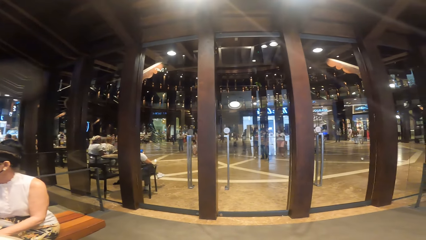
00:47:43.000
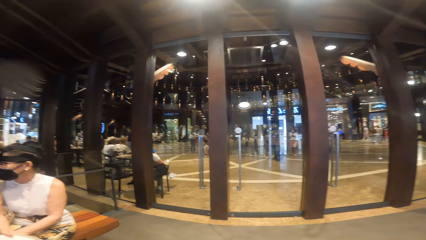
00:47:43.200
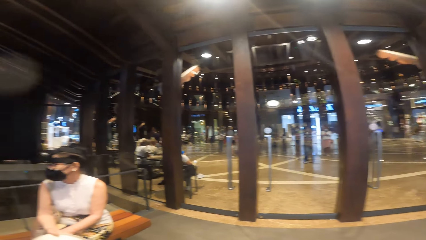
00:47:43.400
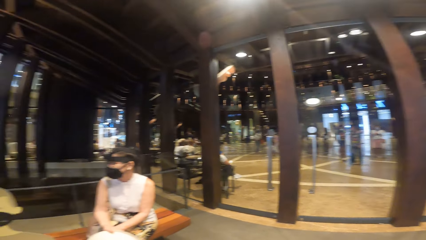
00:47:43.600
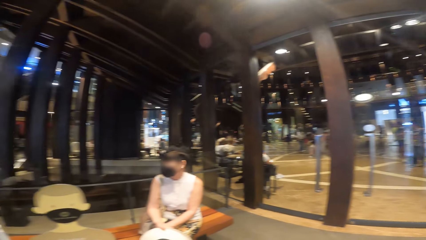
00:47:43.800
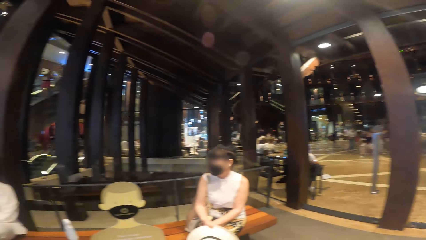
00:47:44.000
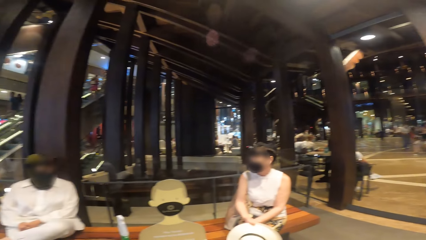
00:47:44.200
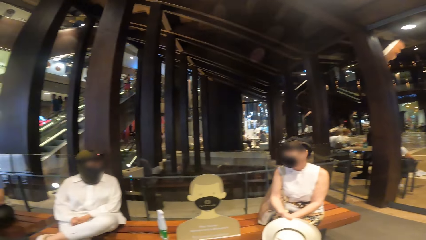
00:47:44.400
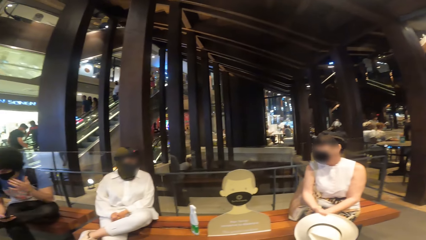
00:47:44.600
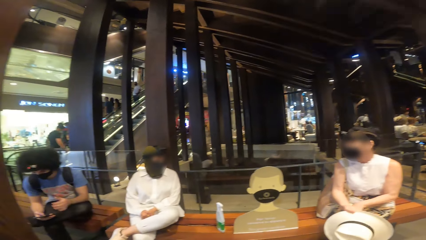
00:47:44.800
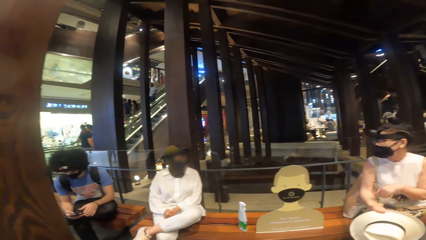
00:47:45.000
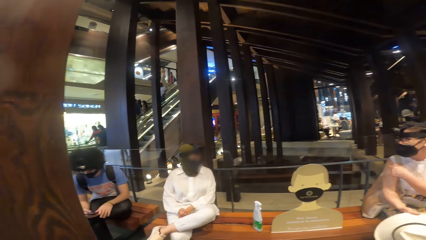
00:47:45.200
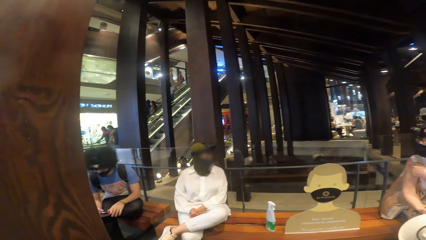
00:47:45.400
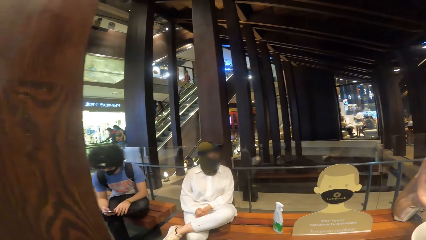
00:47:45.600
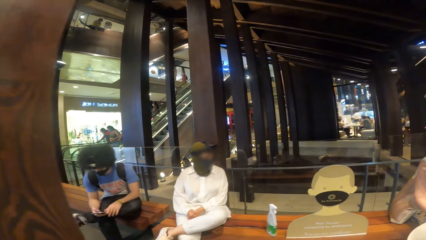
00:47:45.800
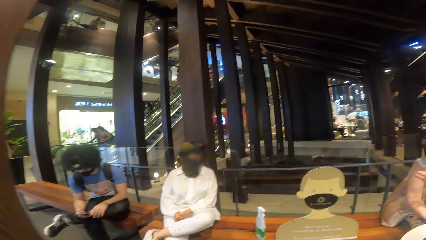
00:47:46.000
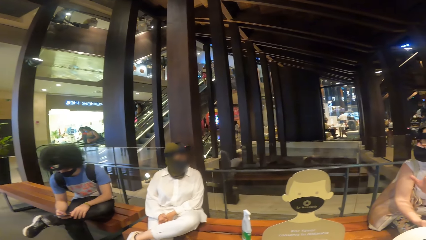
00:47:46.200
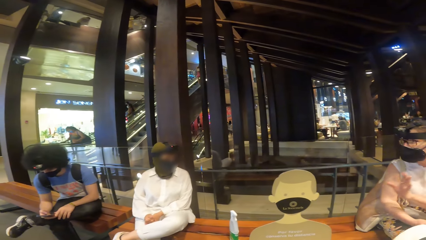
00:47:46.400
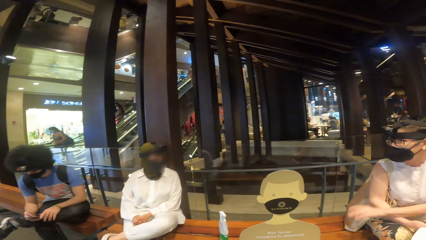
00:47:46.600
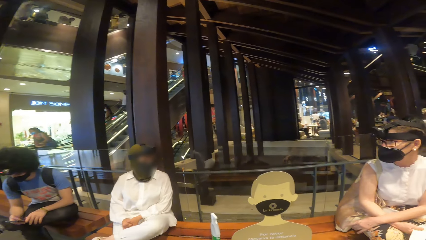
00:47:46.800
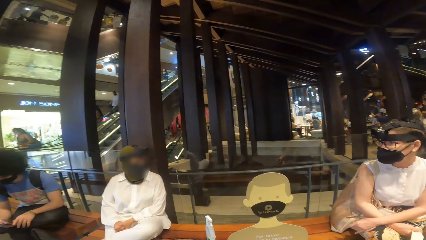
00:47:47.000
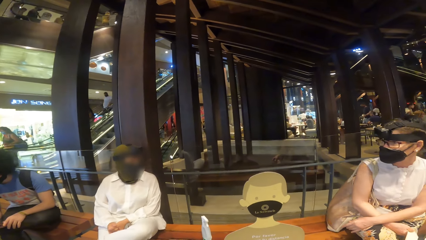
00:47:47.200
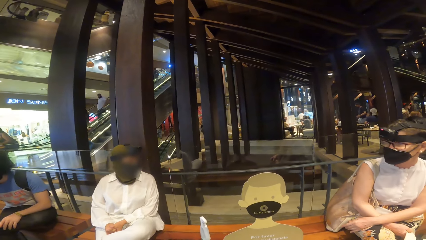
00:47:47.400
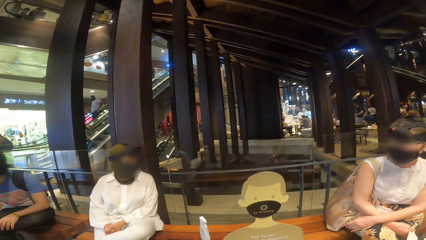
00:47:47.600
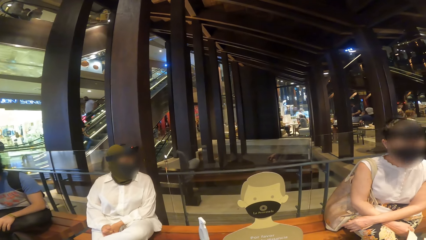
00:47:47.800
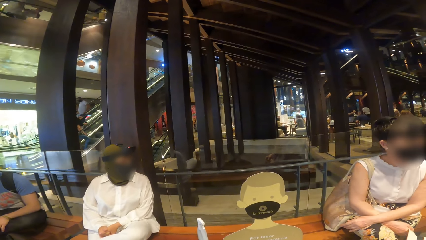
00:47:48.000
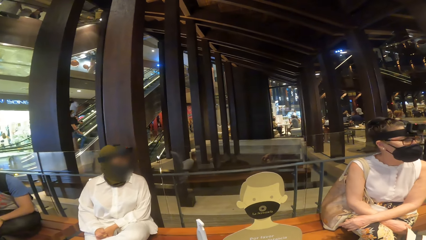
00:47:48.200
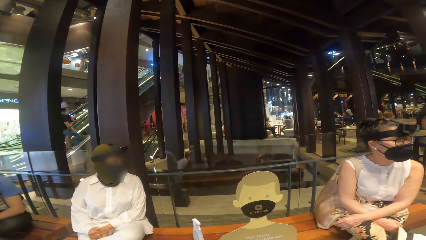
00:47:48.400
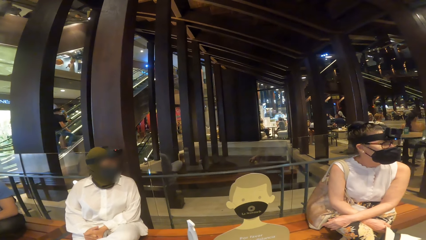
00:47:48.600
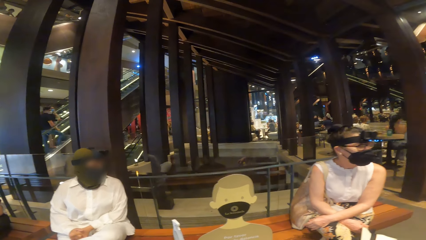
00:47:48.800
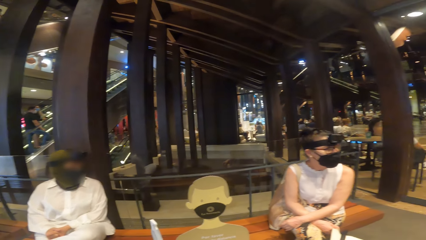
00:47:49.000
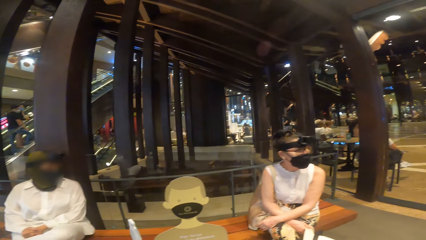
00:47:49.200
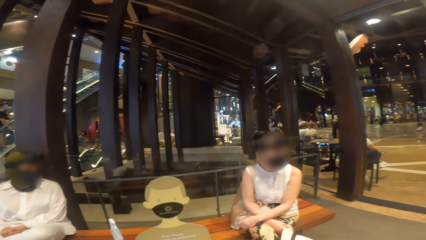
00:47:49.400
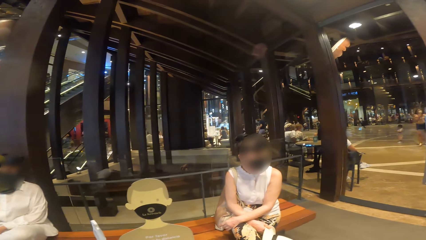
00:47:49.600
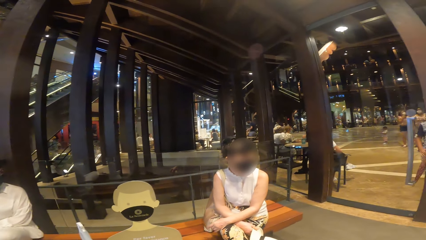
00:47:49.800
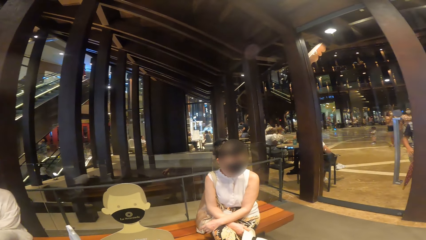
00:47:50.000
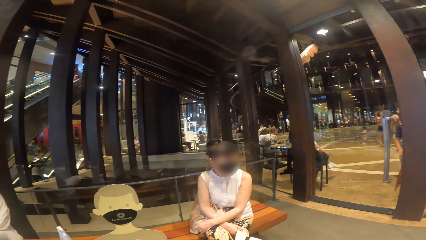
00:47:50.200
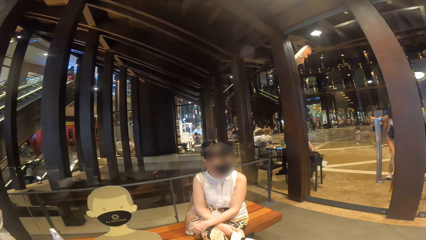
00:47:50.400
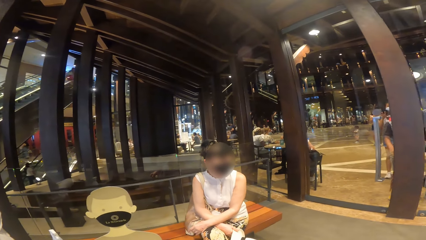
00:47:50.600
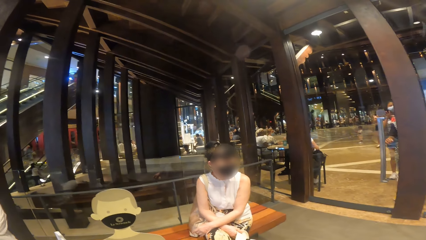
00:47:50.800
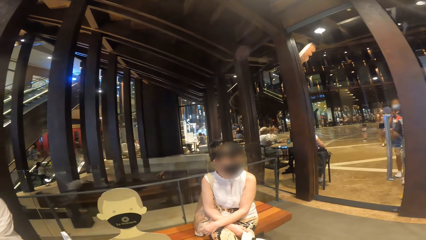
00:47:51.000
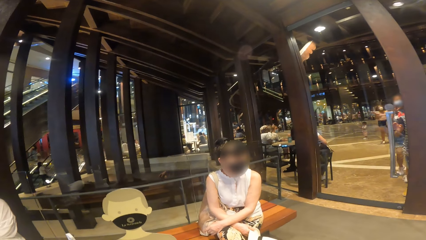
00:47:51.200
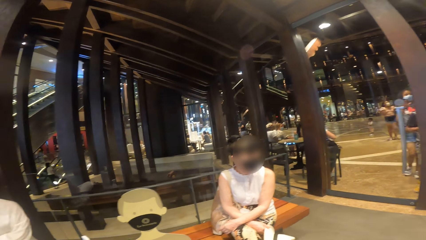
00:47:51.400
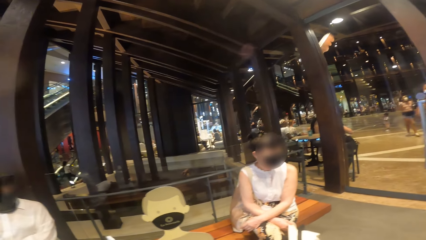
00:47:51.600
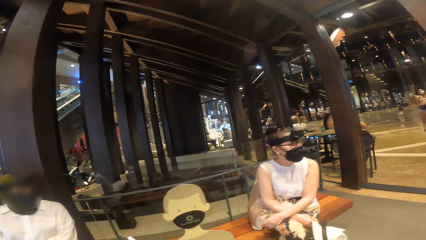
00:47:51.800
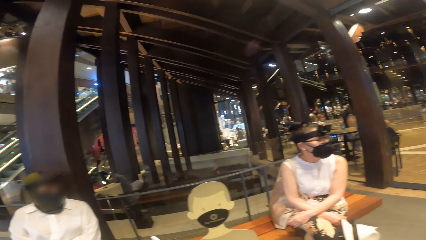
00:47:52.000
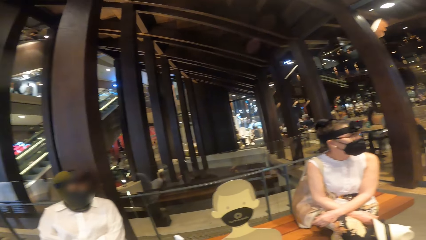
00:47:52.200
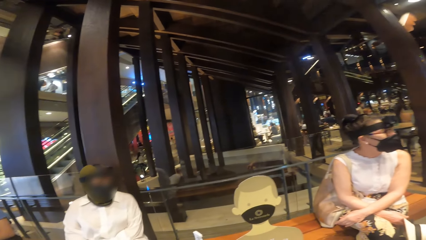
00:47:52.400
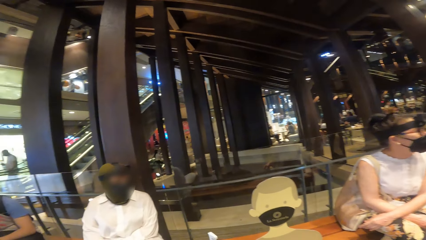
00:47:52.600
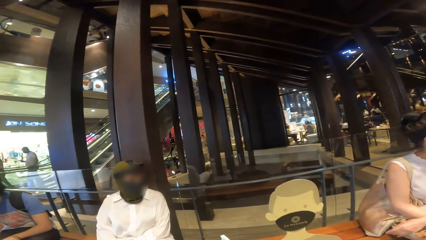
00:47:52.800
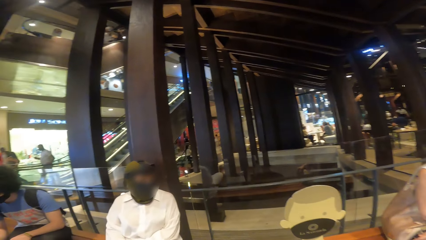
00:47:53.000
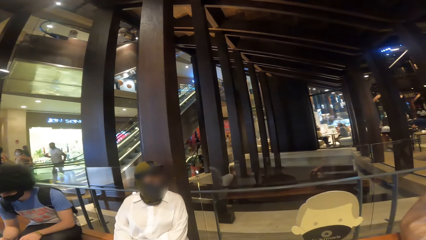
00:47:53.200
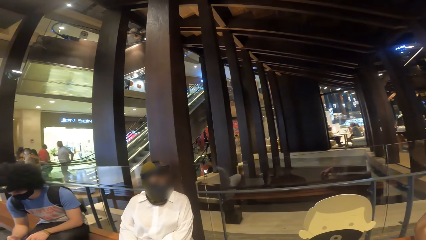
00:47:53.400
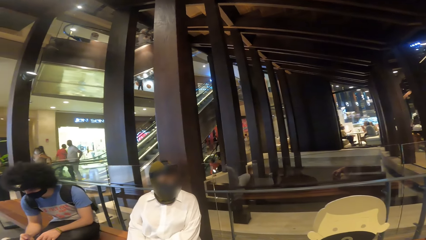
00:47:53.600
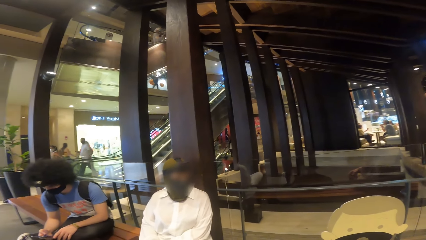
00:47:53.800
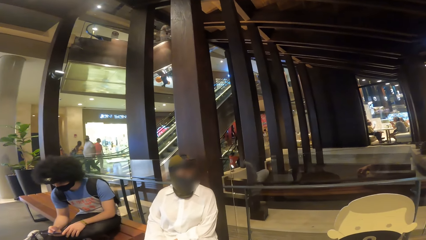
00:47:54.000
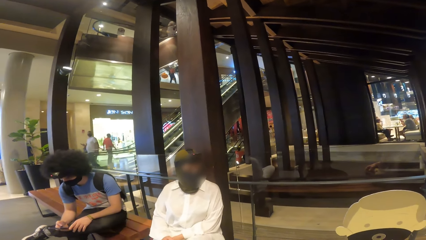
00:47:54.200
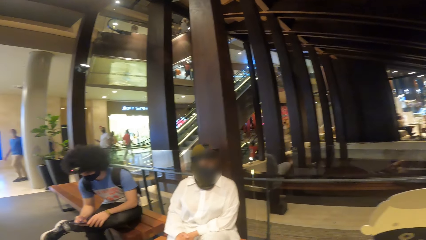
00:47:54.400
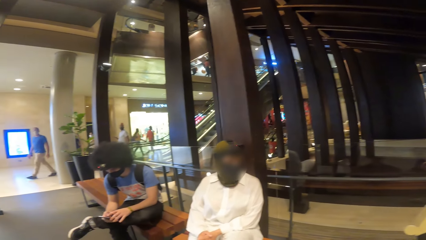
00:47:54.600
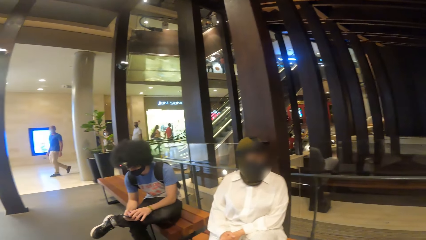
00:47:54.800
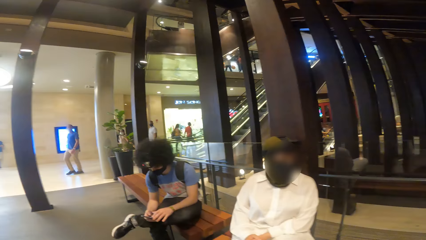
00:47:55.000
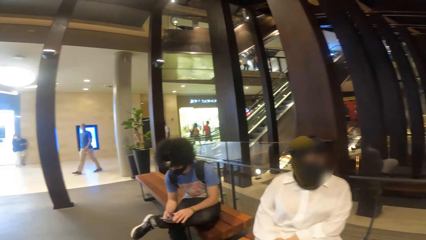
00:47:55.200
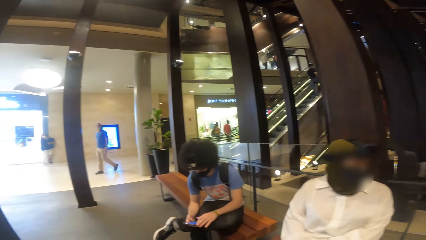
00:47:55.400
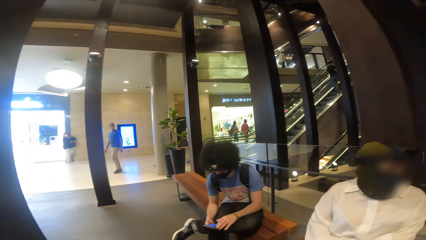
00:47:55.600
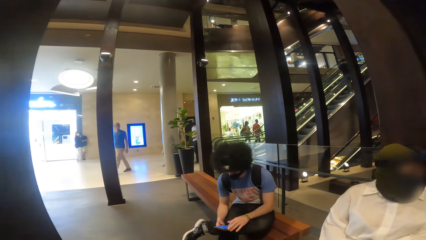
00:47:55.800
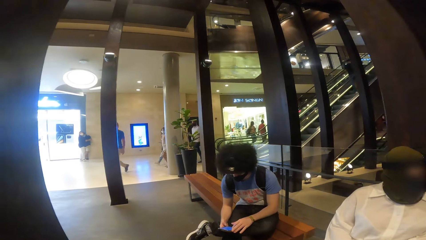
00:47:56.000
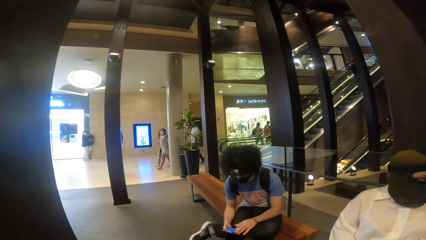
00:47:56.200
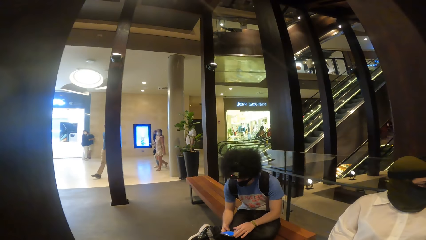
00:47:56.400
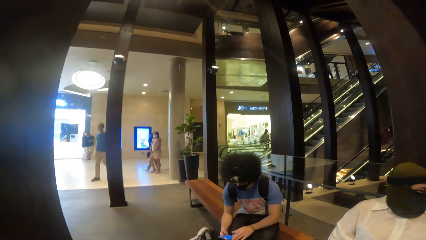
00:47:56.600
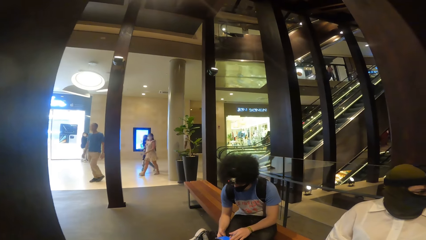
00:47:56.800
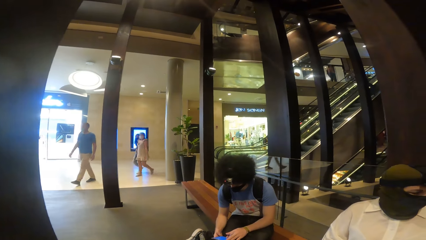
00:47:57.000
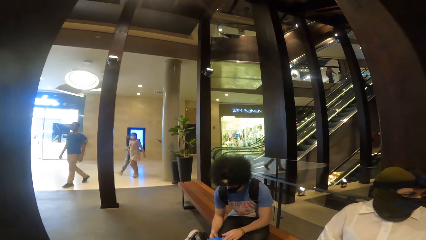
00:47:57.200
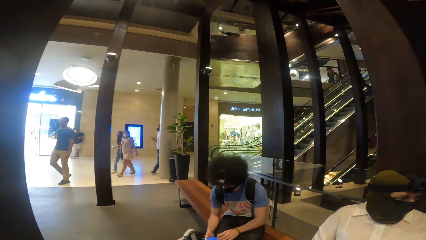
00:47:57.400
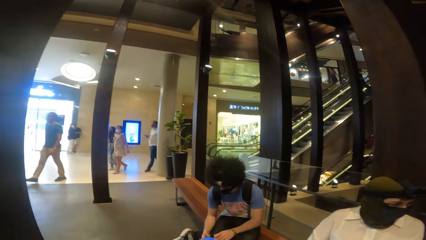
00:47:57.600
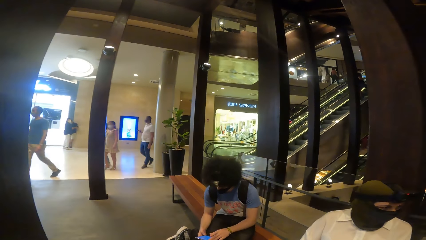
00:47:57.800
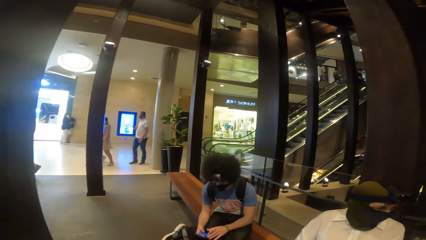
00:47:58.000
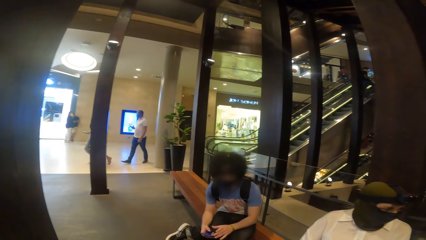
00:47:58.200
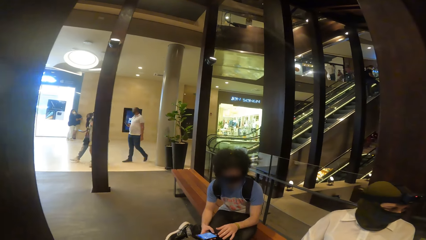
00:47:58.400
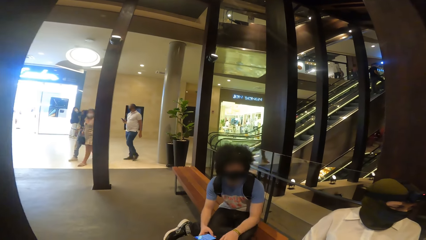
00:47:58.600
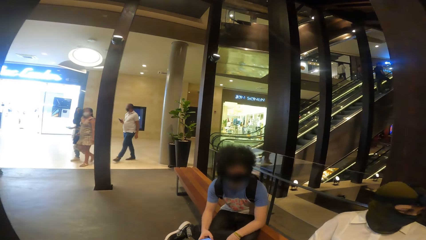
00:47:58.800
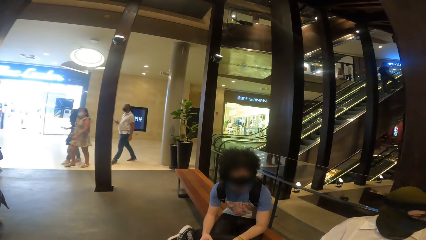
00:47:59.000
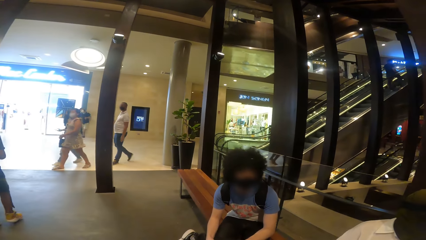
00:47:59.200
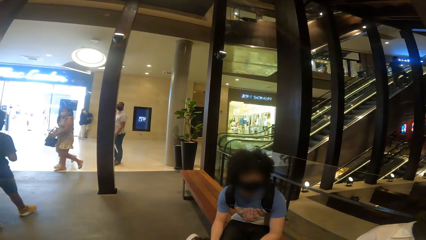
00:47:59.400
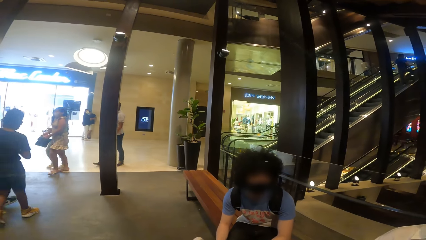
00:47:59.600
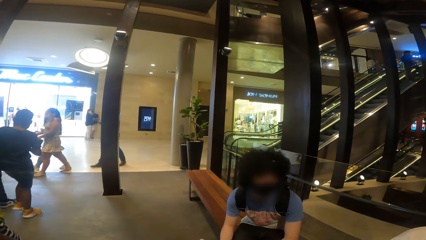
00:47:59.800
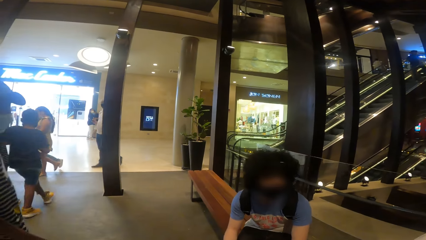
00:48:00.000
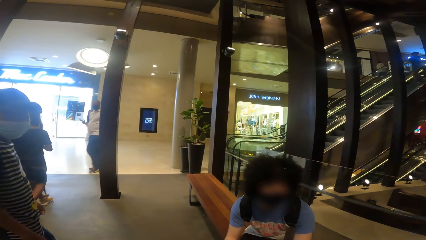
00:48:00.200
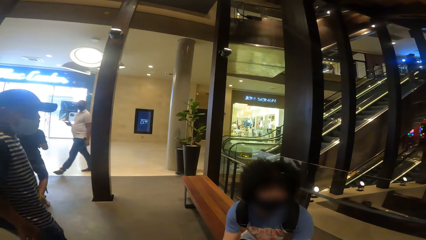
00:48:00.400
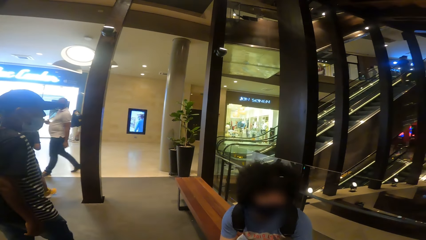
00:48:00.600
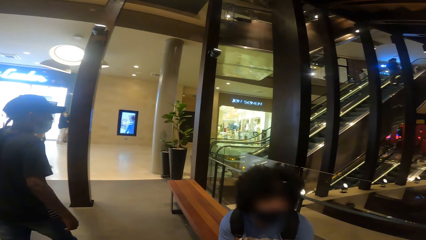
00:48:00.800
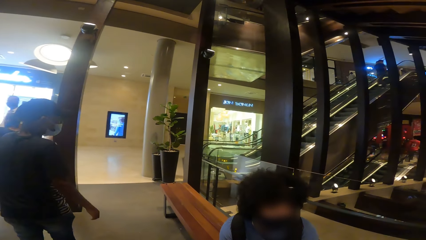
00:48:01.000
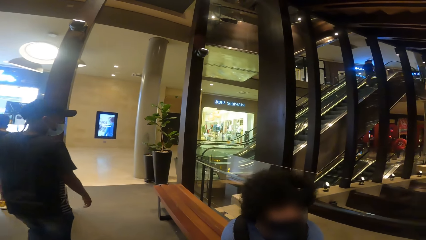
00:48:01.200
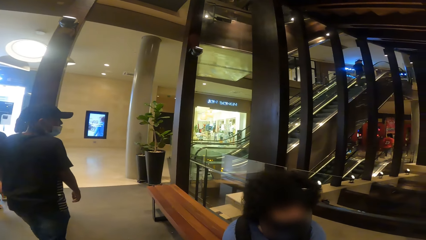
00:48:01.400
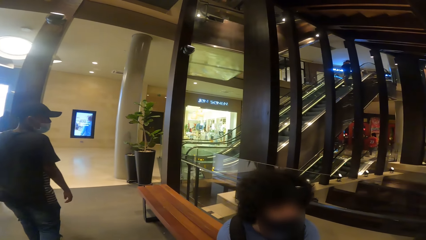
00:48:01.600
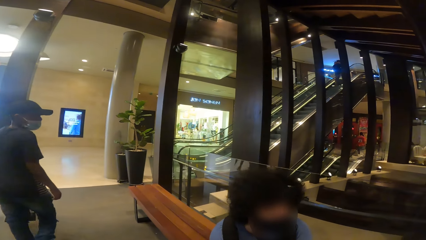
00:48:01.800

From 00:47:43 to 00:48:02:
The man adjusts a camera on his head with his left hand. The man holds the phone in his right hand with both hands. The man operates the phone with both hands. The man operates the phone with his right hand.
